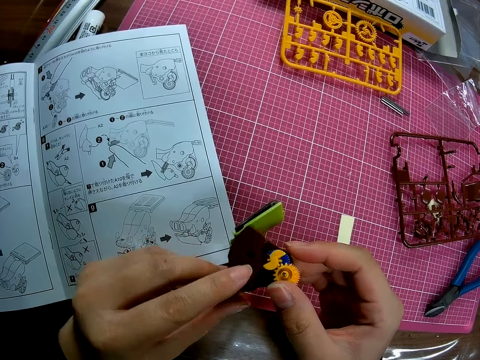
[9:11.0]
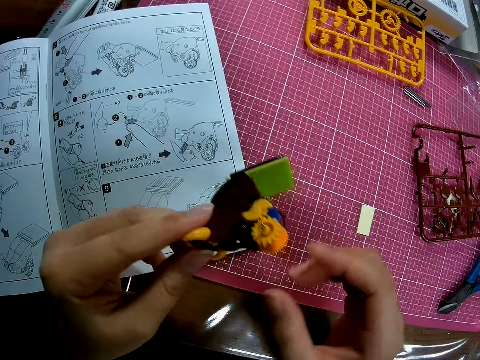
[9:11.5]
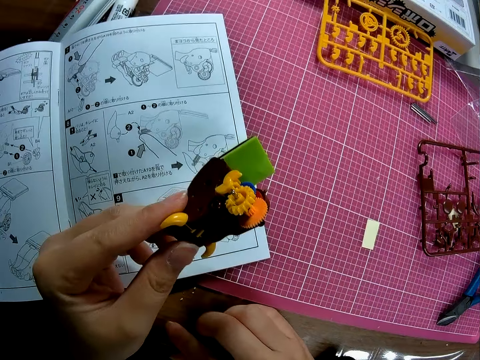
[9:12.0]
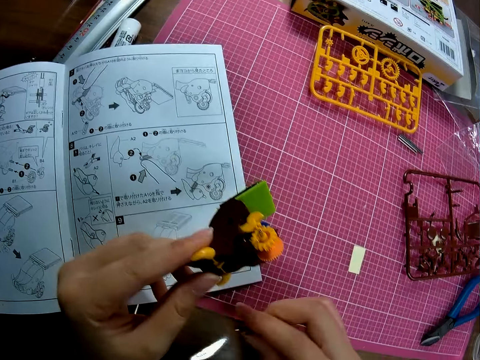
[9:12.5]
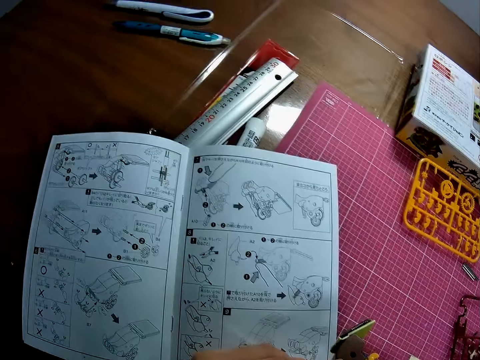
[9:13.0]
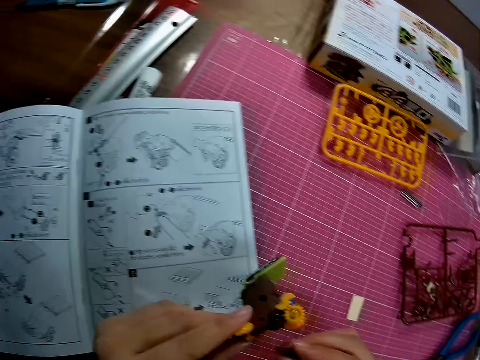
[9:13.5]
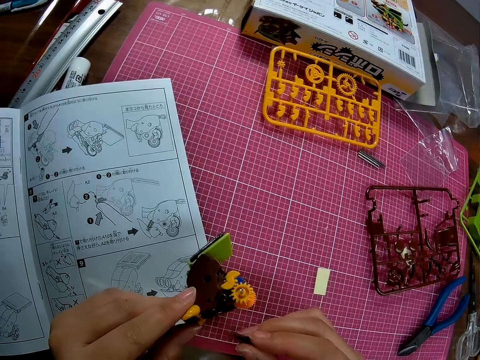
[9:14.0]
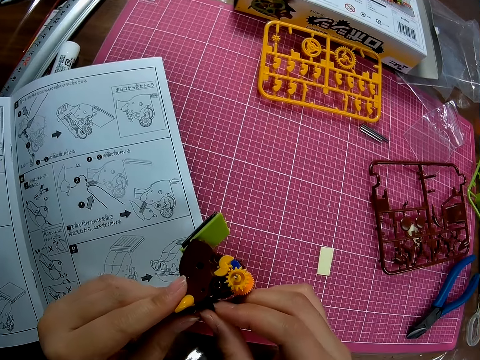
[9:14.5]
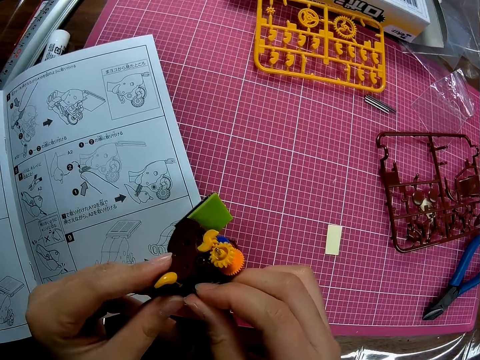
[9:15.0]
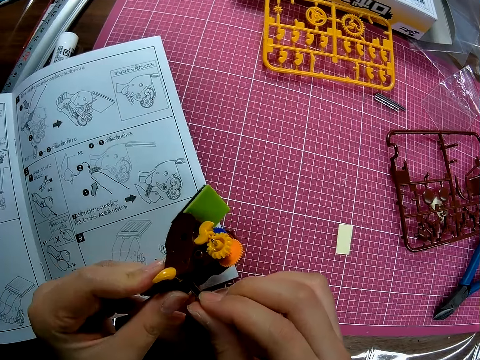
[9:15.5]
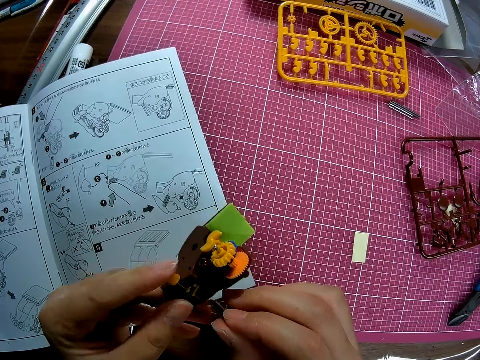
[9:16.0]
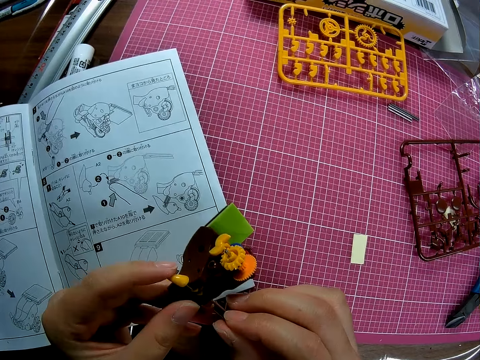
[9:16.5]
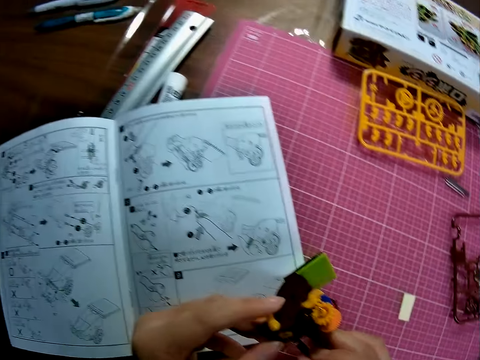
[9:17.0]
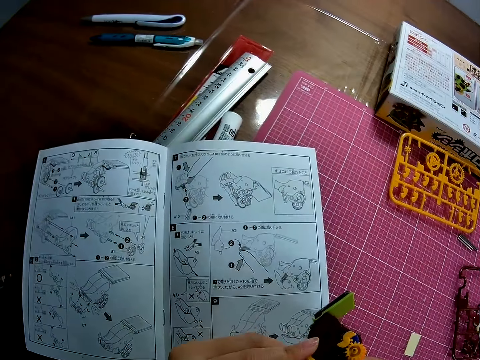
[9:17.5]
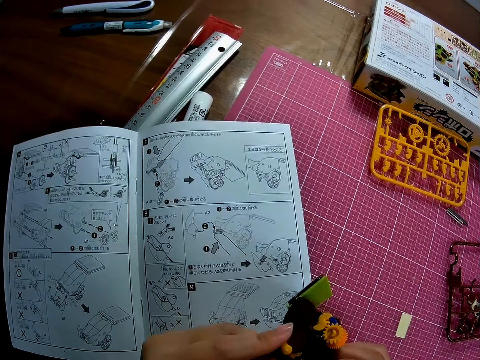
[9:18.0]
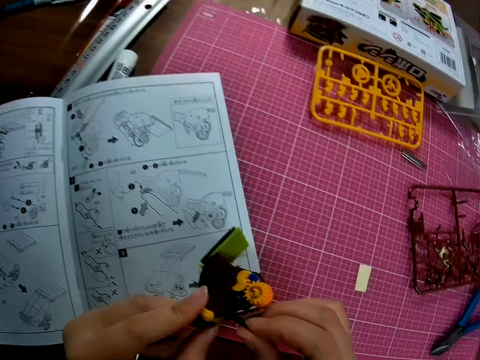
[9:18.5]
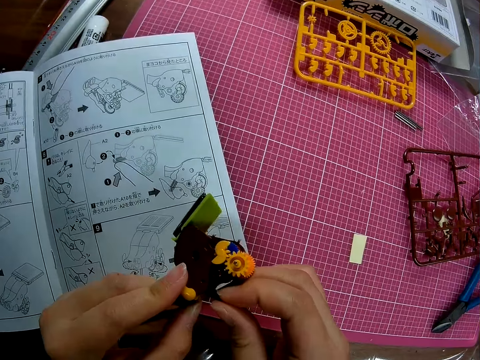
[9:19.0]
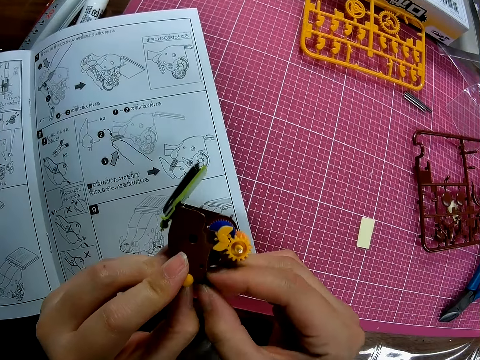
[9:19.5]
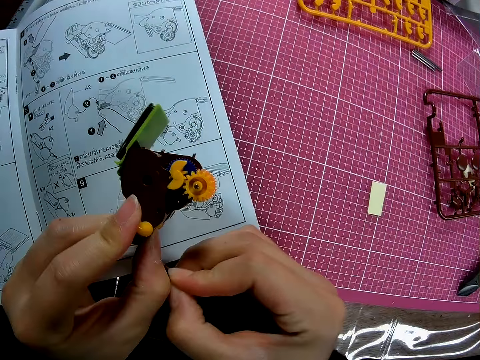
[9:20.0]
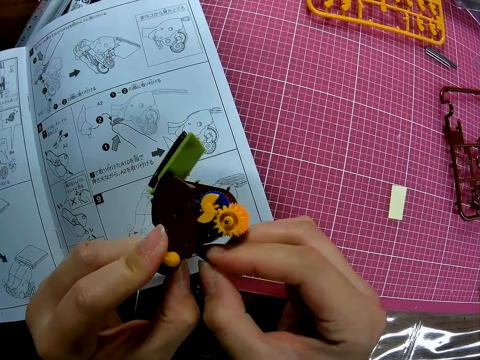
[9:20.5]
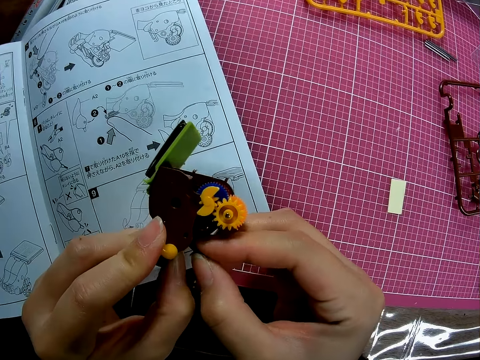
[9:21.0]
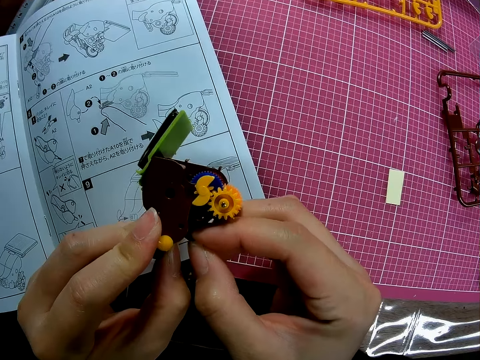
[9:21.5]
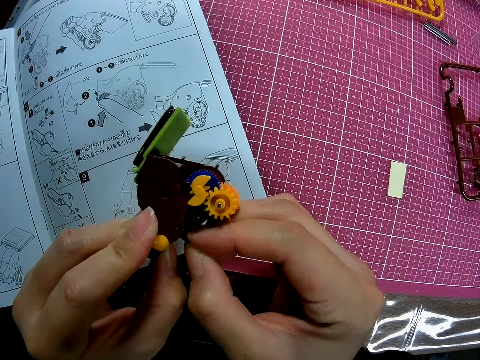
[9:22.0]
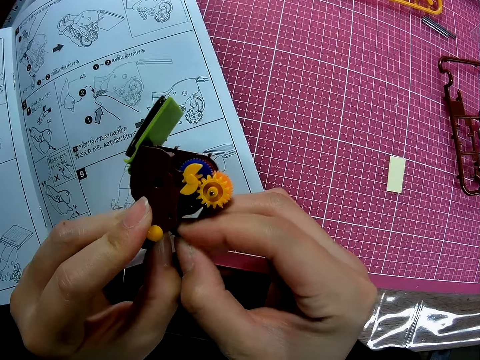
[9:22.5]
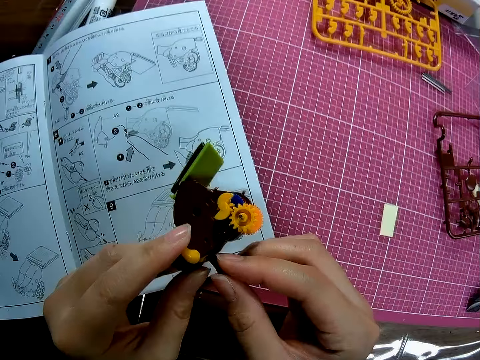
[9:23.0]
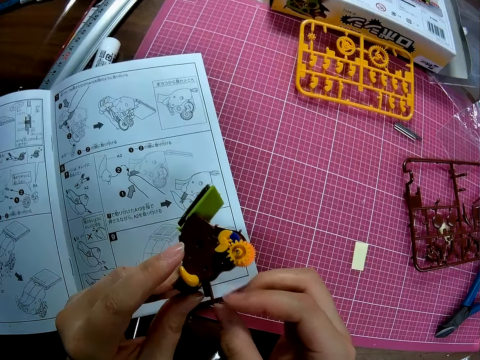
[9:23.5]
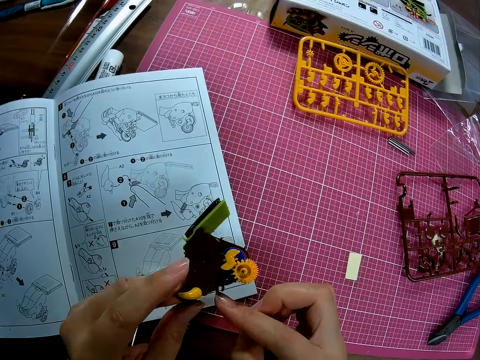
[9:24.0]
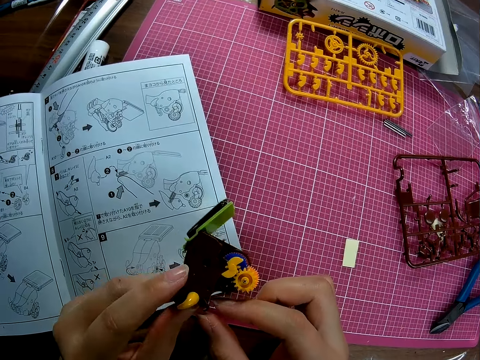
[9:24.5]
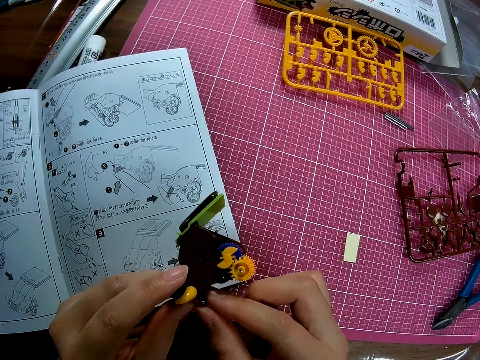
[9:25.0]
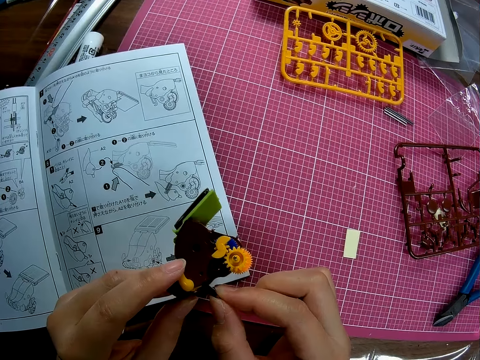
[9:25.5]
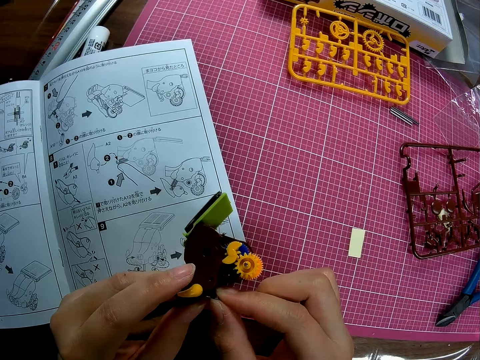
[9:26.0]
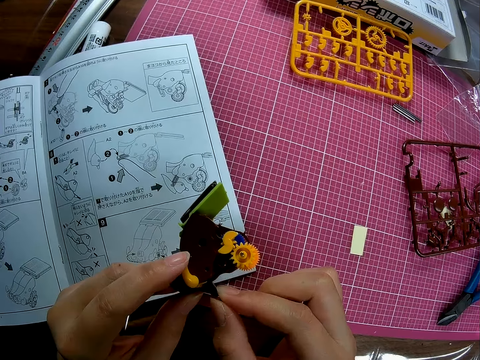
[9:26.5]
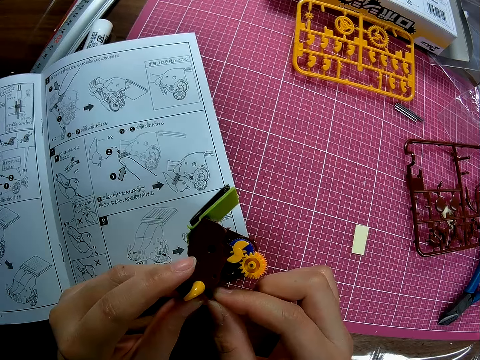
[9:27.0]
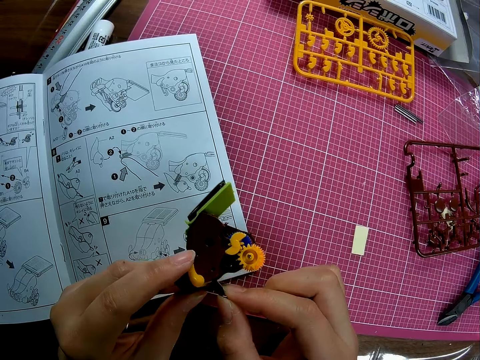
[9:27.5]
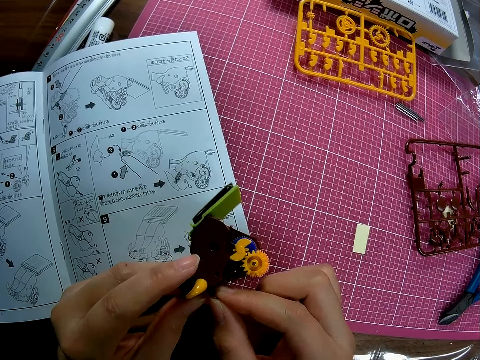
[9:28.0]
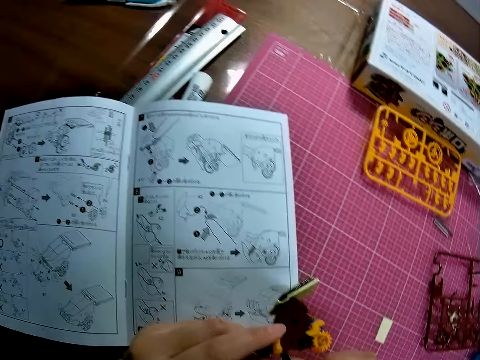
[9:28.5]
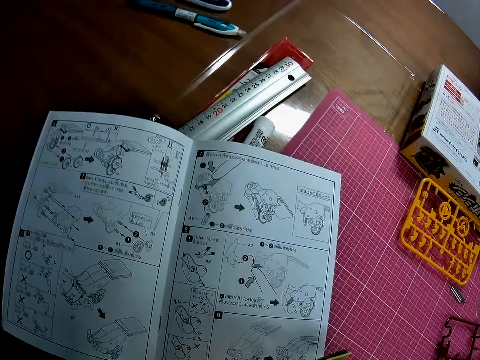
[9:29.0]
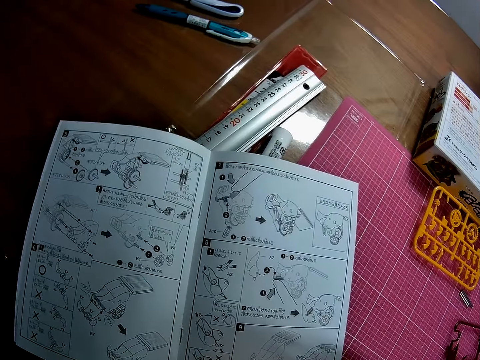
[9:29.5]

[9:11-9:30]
The camera wearer picks up the plastic model from the table. He stares at the plastic model. He fixes the plastic models together. He tries to fix it. He removes it. He connects the gear model part. He turns the gear model part. He moves his hand checking if it connects.

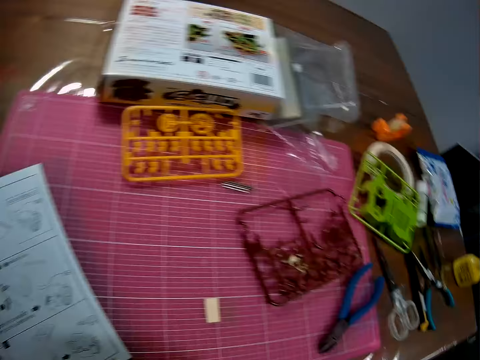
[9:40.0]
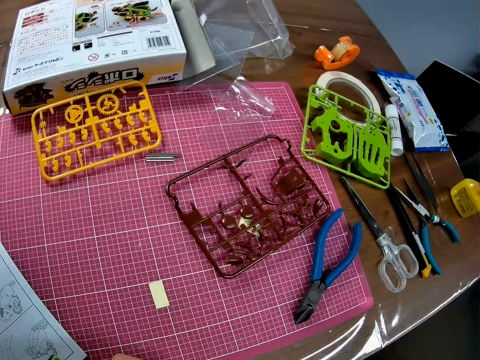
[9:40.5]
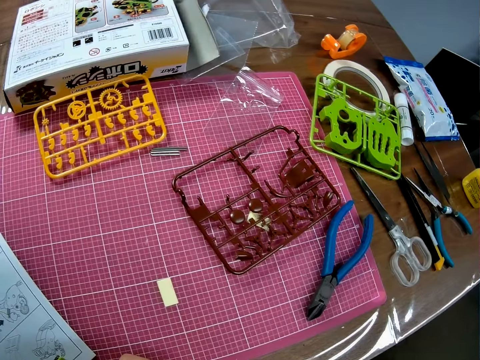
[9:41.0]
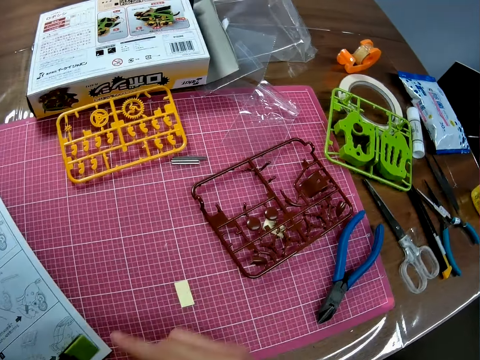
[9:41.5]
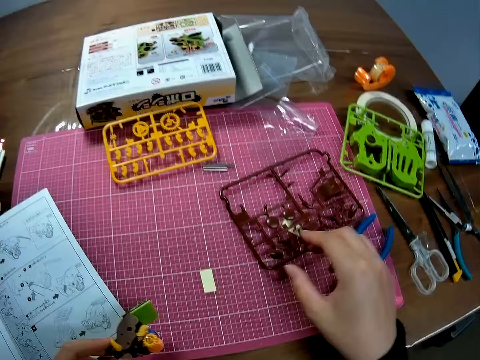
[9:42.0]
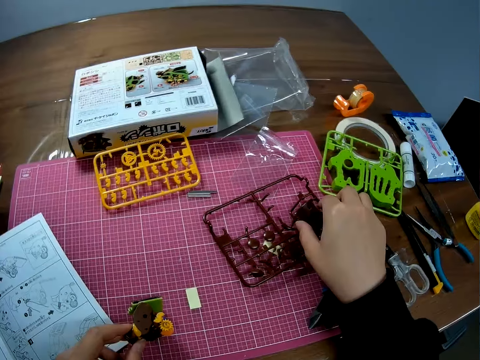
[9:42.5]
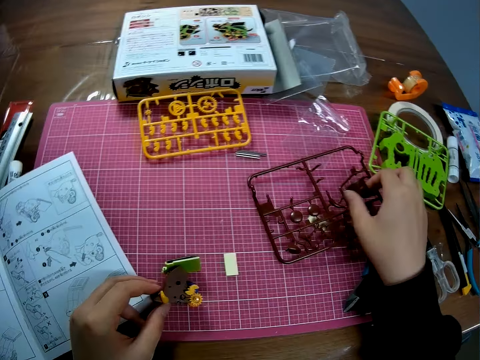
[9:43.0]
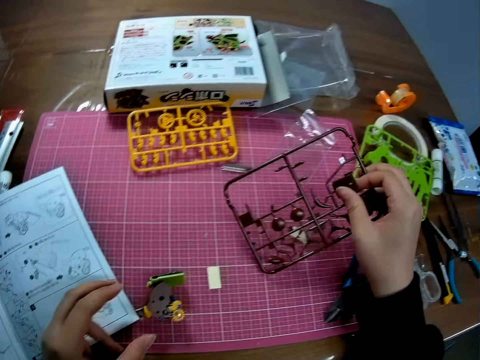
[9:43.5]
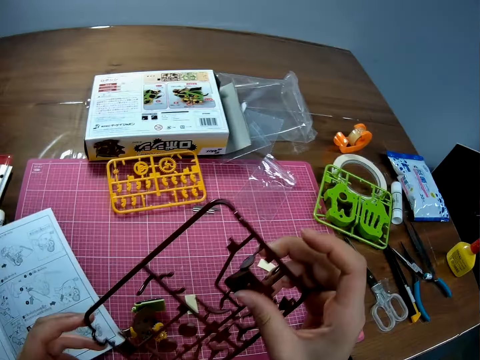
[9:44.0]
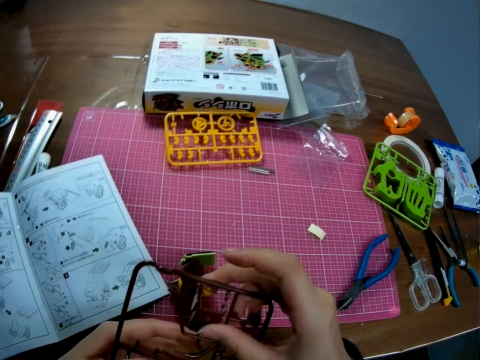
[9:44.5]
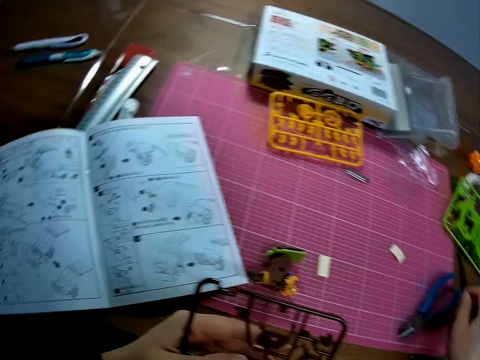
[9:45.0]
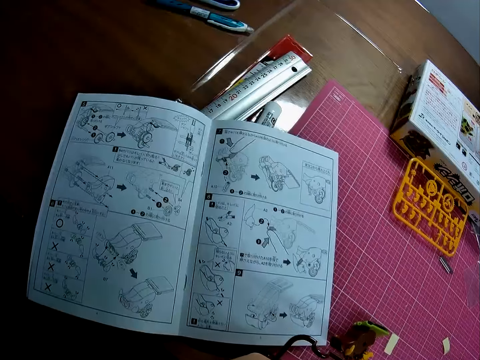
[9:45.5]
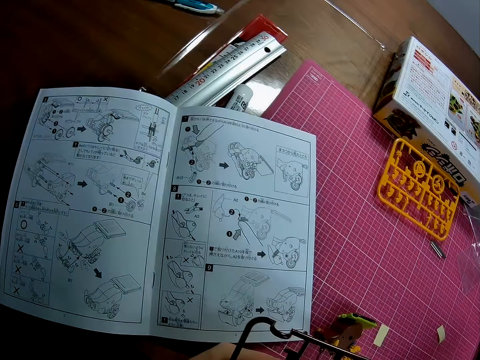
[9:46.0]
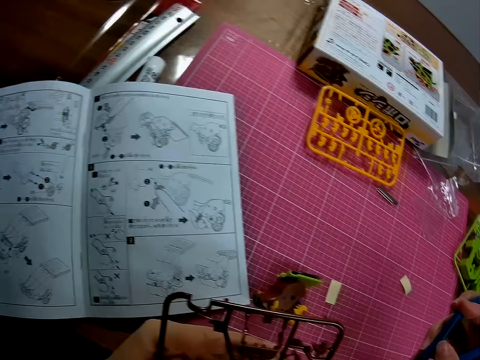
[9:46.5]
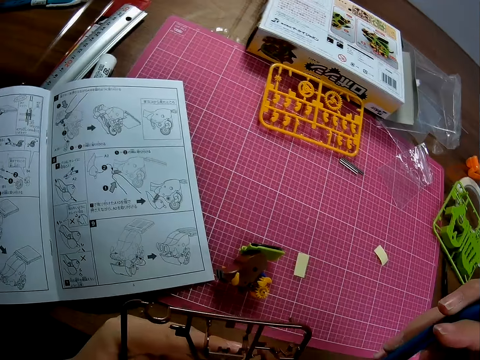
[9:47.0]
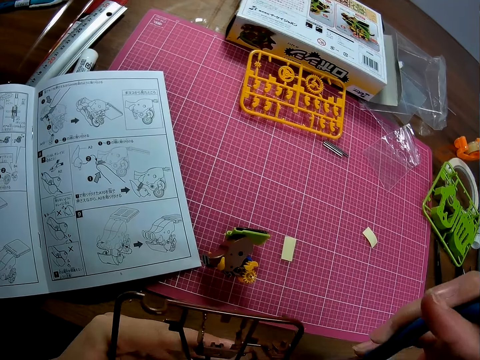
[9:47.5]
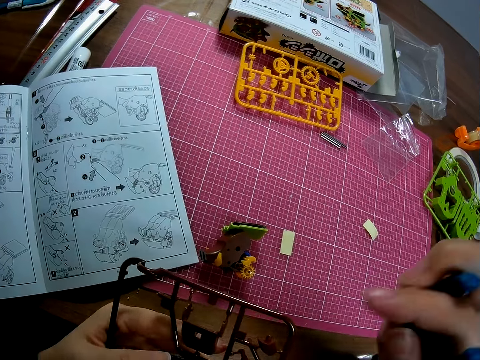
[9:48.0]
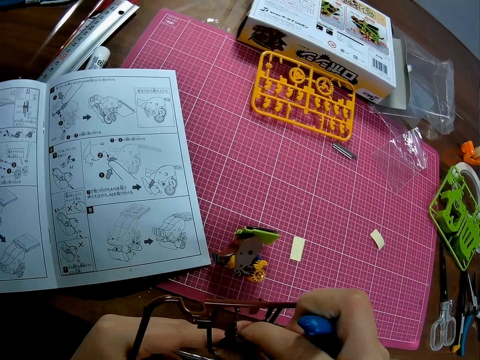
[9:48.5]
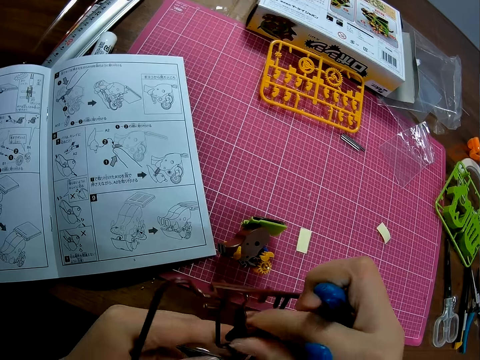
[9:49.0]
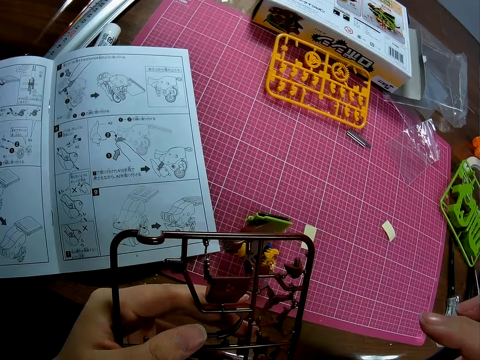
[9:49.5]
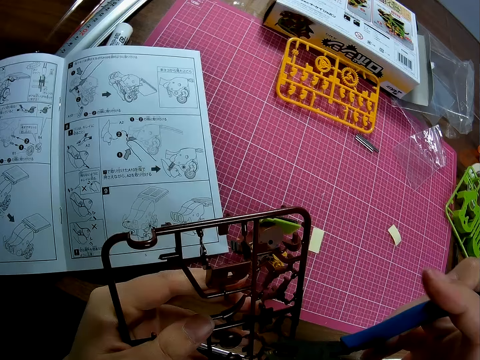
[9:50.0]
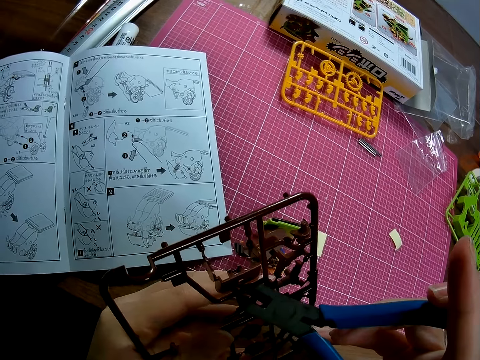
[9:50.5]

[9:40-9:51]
The camera wearer picks a piece of mechanical model from the table with his right hand. He passes the piece of mechanical model from his right hand to his left hand. He picks a plier from the table with his right hand. He uses the plier on the piece of mechanical model in his left hand. He places his right middle finger on the piece of mechanical model in his left hand.
